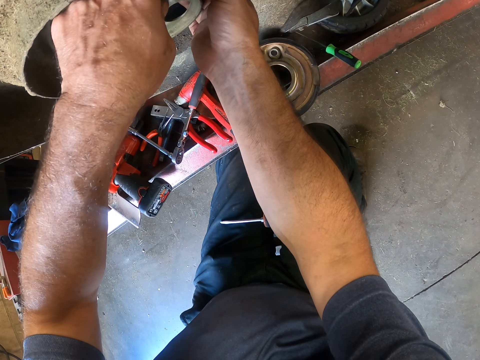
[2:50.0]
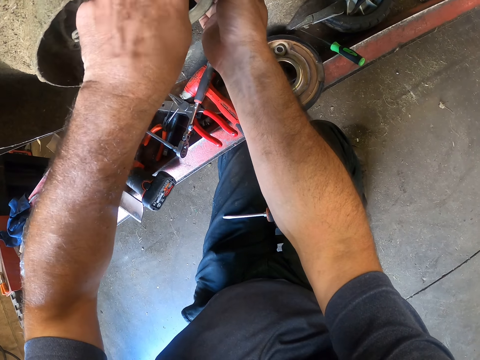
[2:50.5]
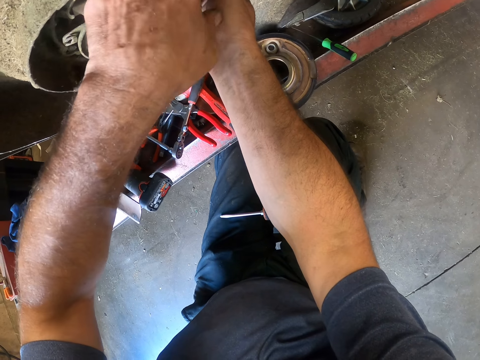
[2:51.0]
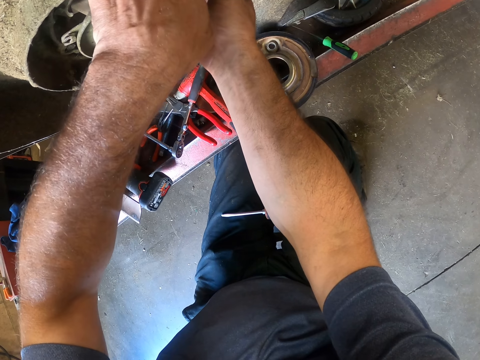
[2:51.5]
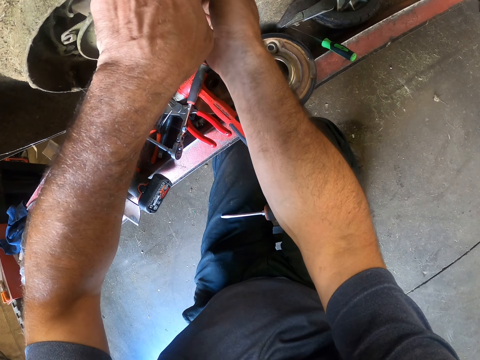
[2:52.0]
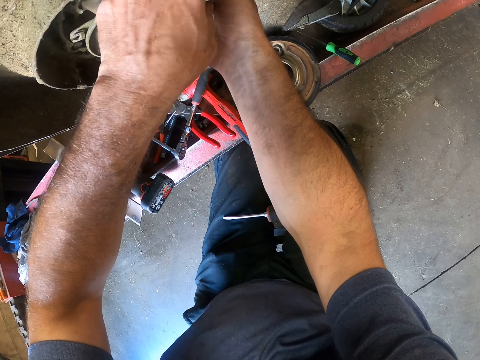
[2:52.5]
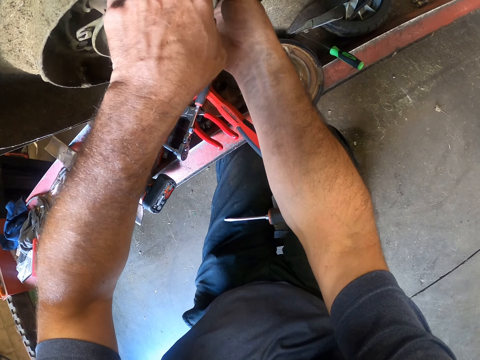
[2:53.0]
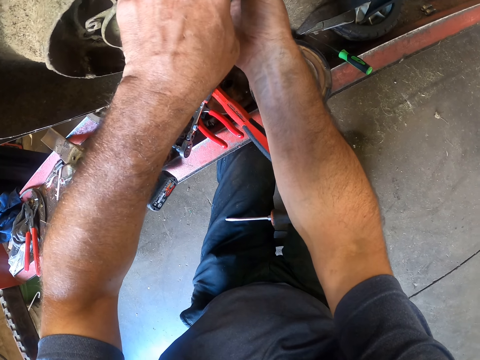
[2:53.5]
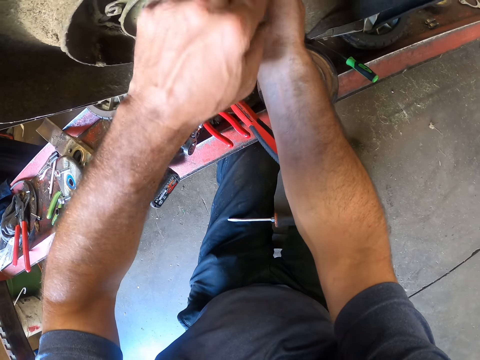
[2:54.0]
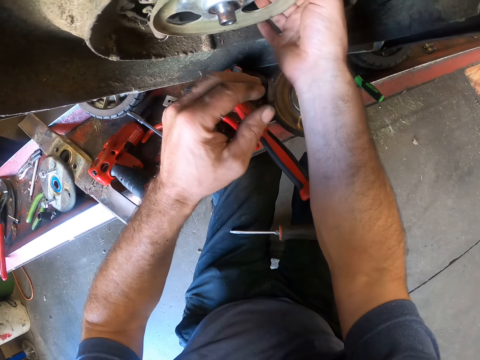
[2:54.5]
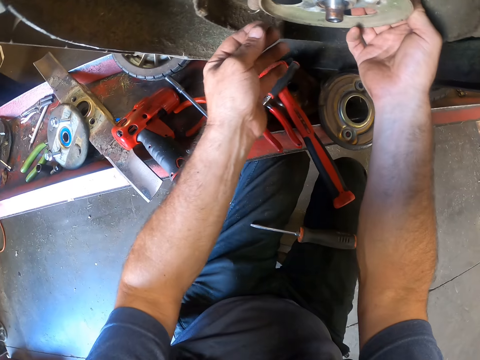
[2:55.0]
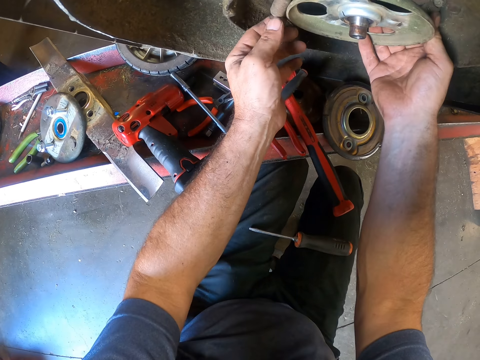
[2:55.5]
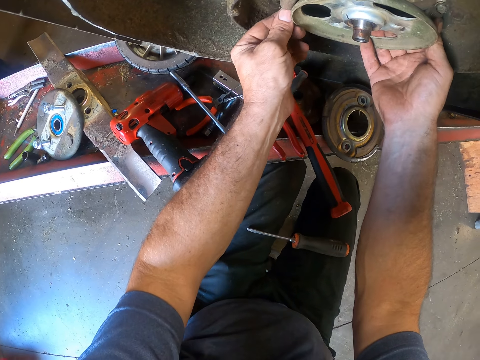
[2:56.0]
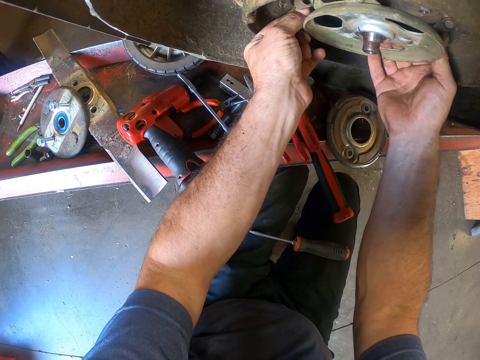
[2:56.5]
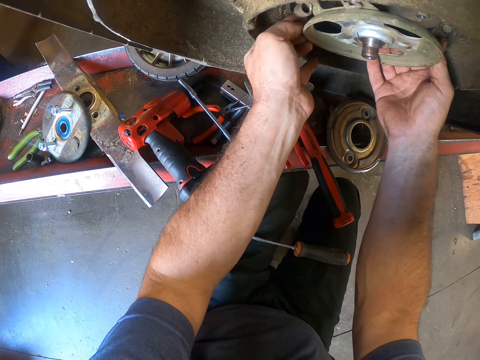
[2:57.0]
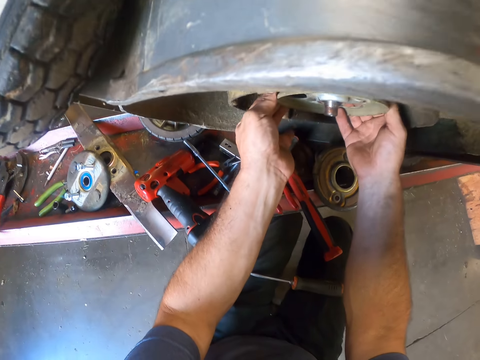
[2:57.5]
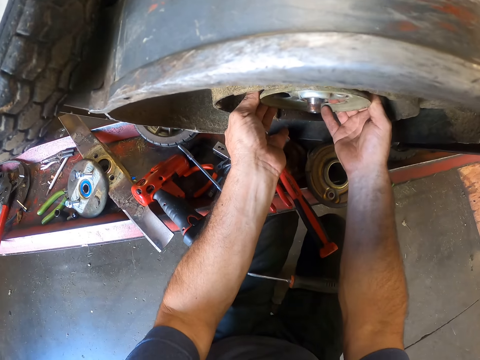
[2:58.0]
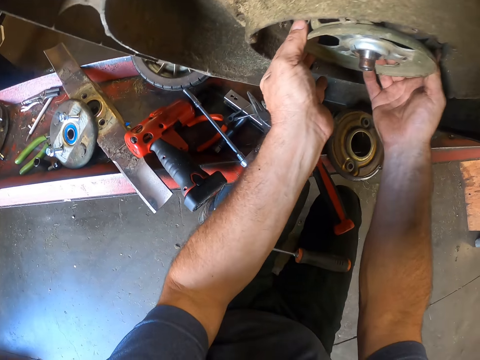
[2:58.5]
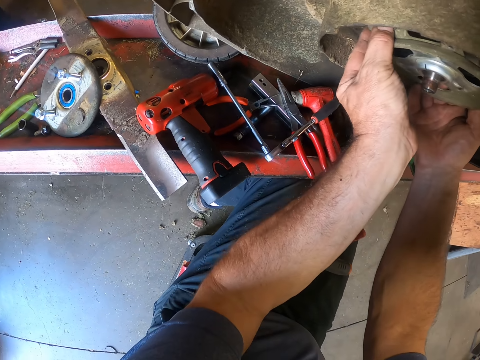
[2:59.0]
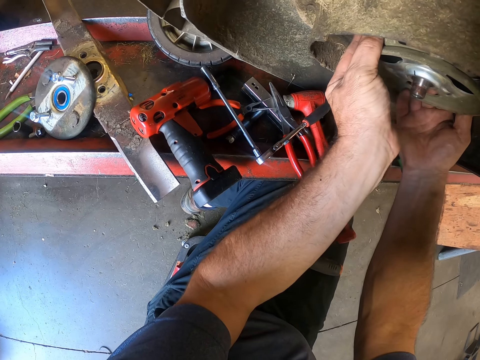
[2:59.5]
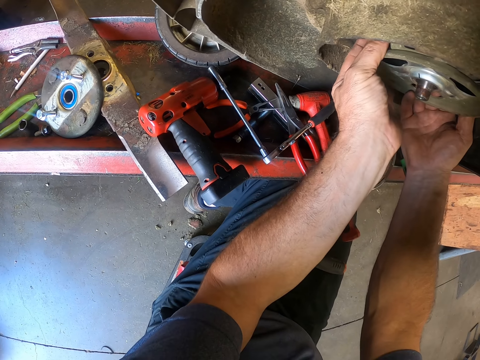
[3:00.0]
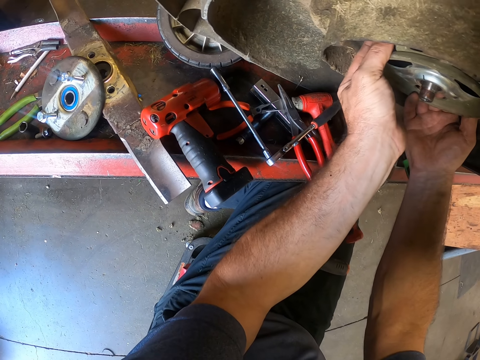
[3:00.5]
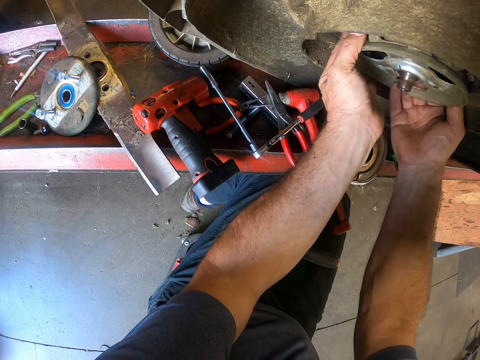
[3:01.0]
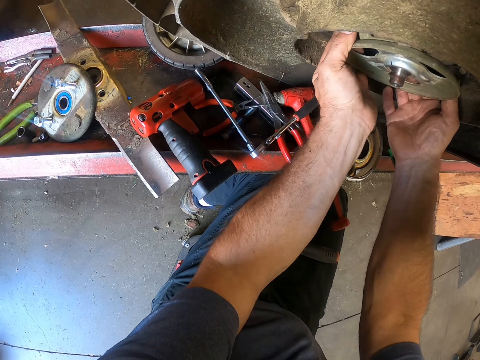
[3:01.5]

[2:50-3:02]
The camera wearer fits the spring to the blade adaptor with his left hand.

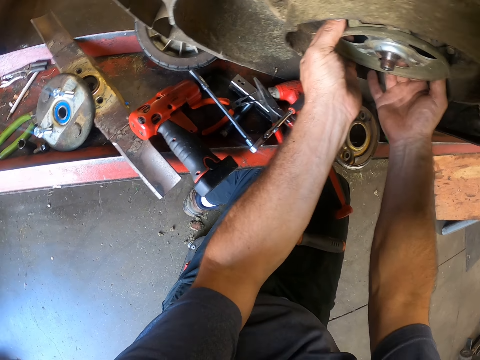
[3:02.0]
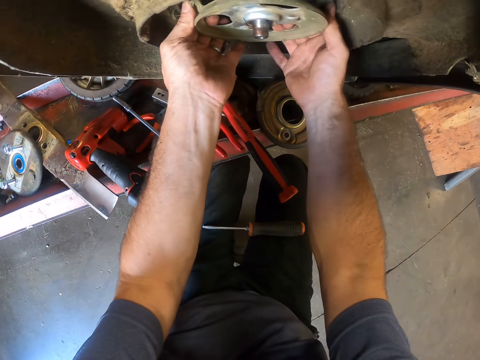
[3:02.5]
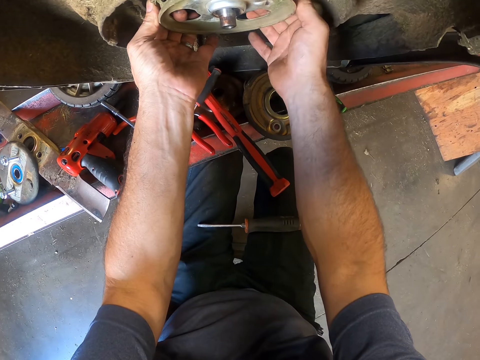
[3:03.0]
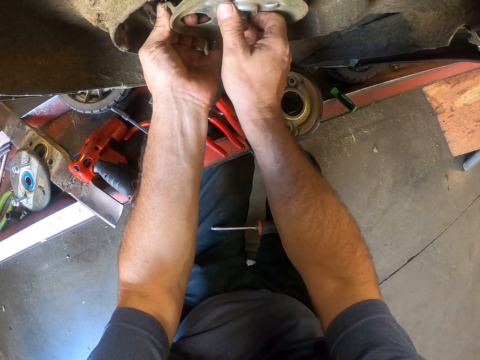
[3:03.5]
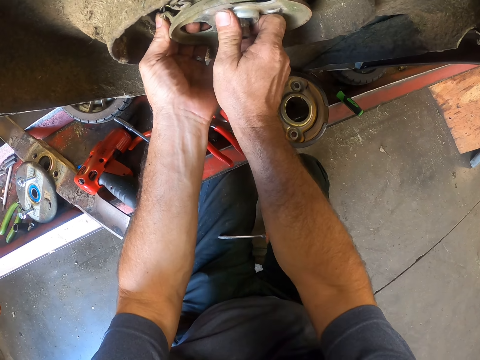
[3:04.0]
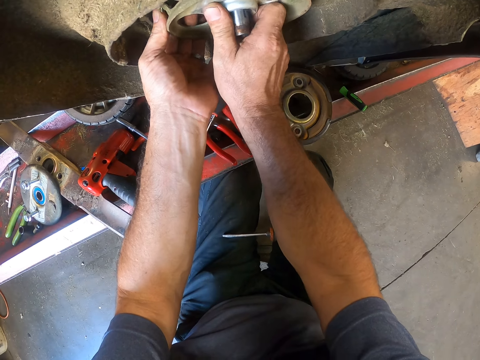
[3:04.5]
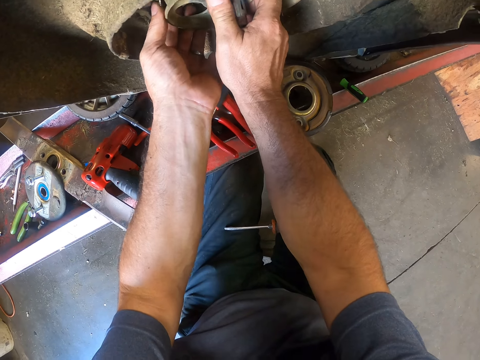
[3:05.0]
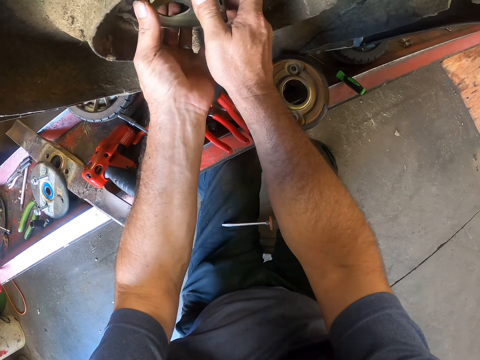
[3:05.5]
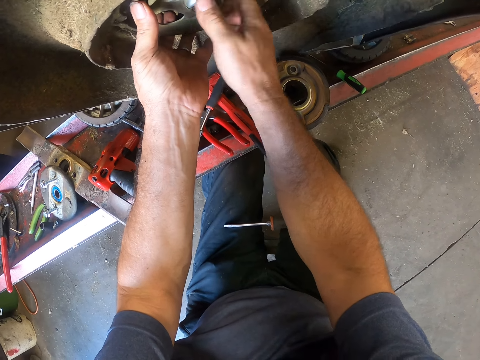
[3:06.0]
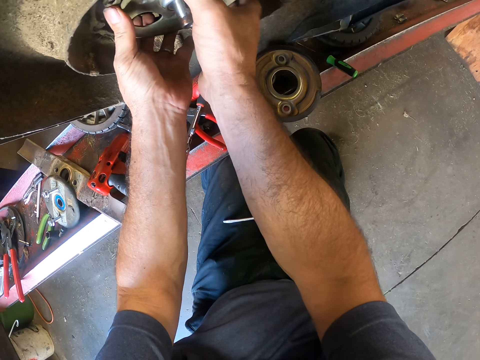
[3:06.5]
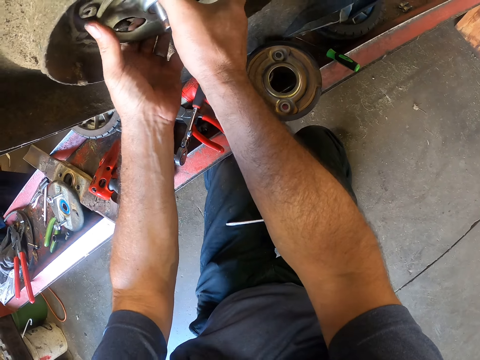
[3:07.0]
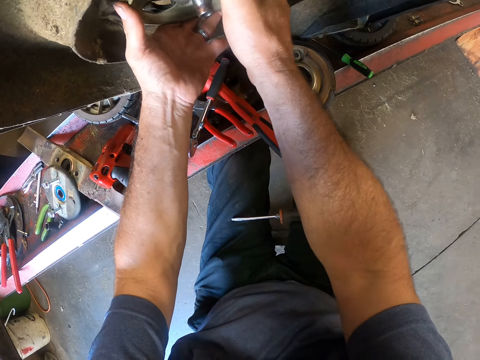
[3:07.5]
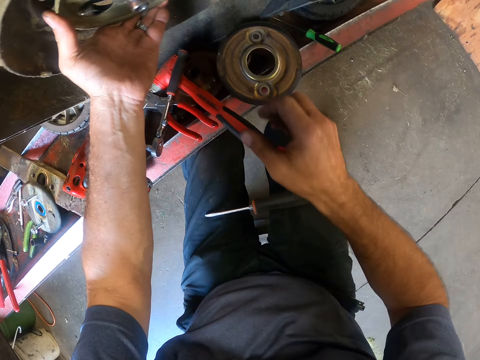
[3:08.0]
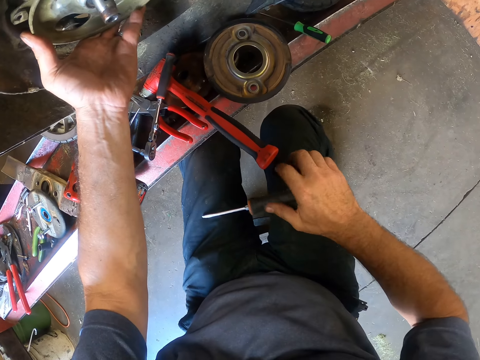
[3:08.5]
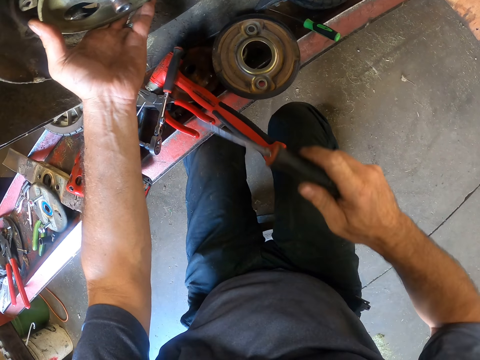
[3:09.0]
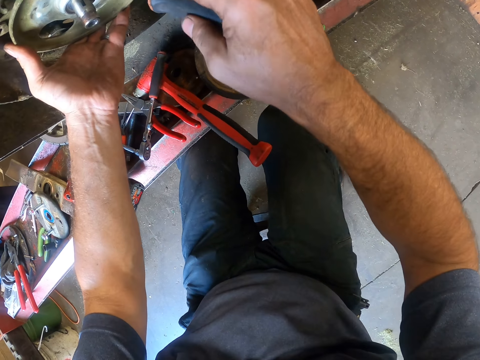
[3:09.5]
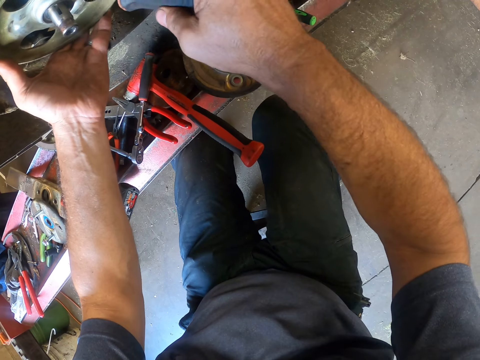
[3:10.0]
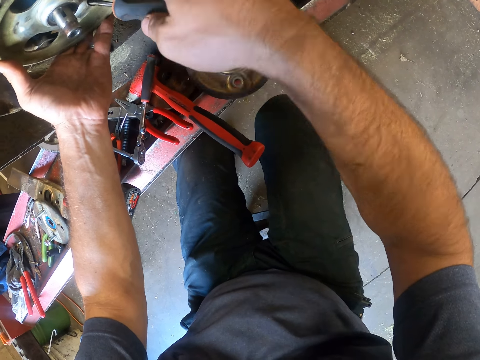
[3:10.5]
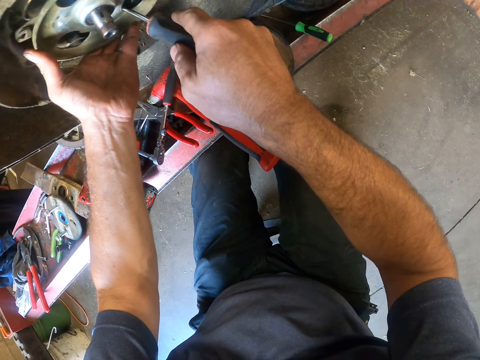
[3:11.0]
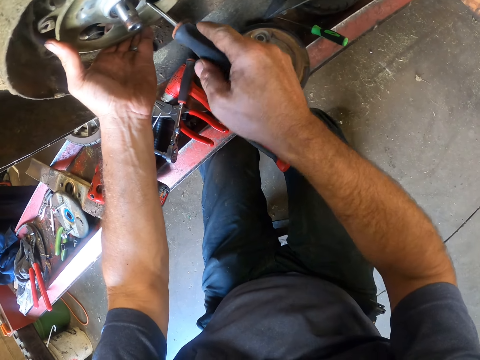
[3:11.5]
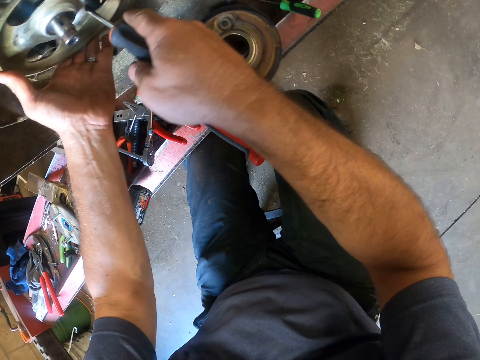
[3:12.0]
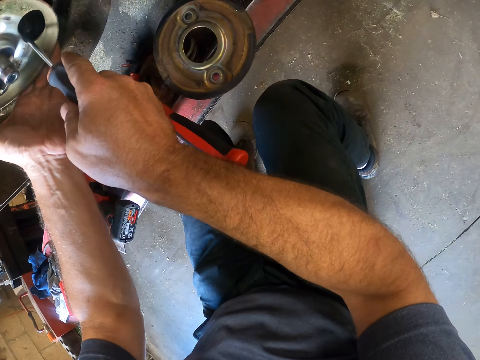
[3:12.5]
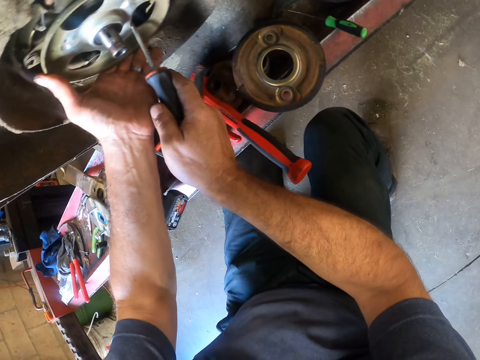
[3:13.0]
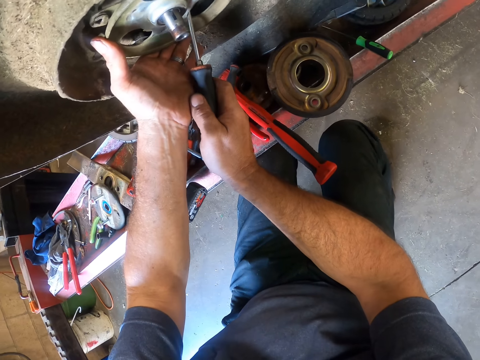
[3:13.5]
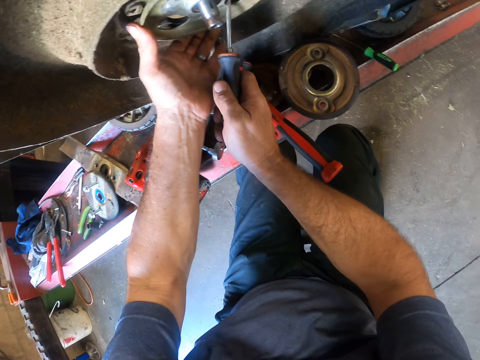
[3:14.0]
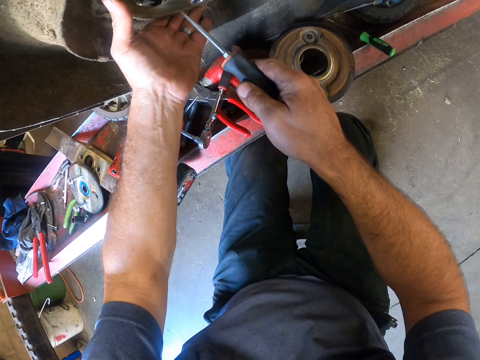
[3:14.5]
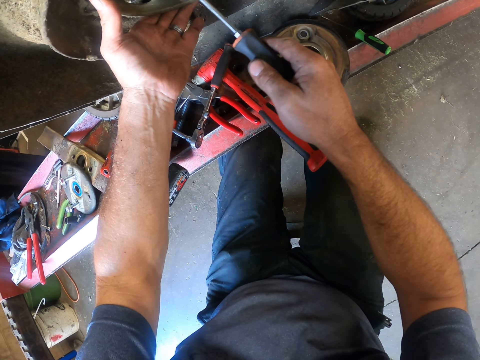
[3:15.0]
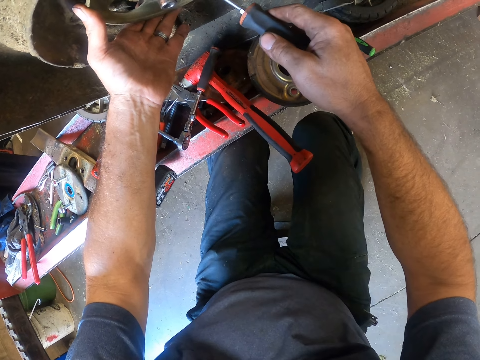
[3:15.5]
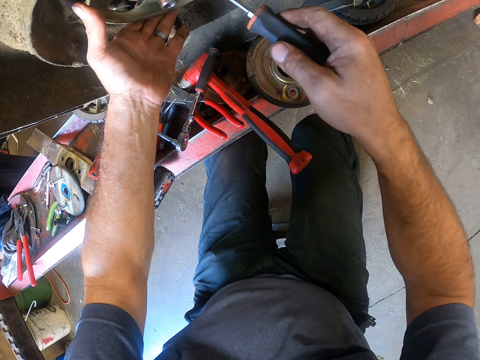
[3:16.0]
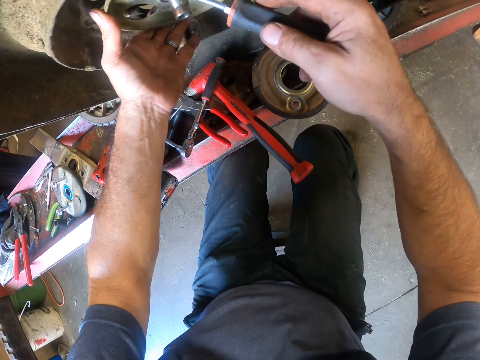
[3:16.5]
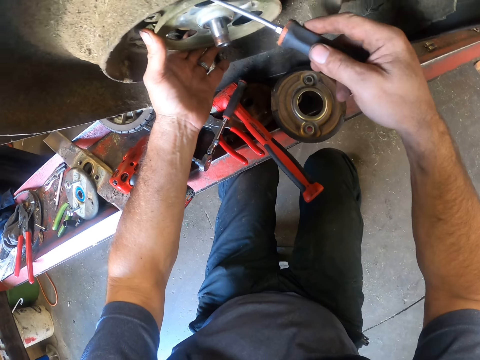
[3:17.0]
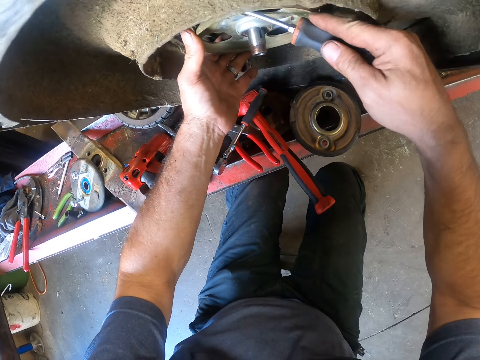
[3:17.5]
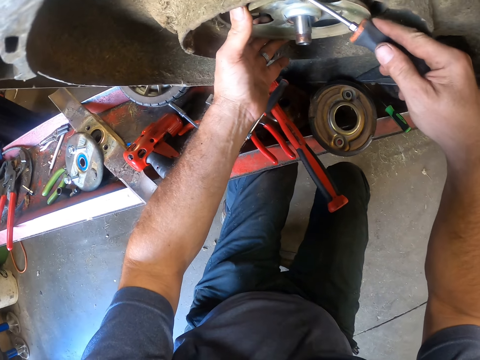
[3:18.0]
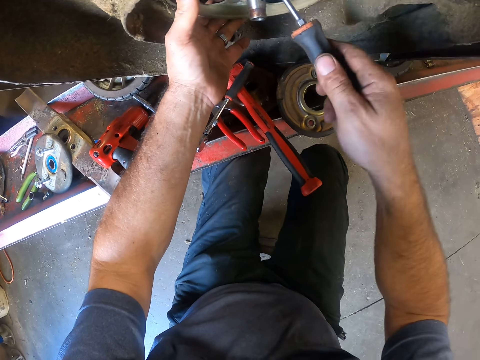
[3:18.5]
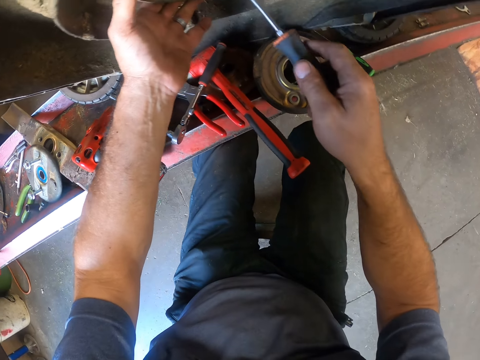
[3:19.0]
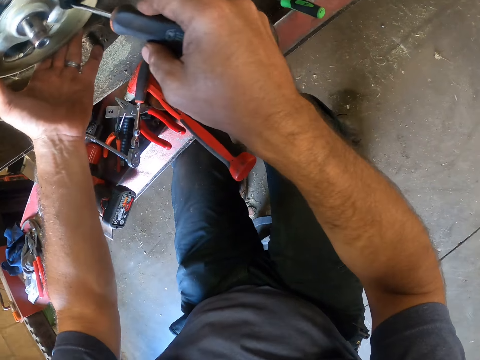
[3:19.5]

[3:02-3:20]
The camera wearer pushes in the blade adaptor with his right hand. He picks up the screwdriver on his lap. He detaches the spring from the blade adaptor with the screwdriver.
